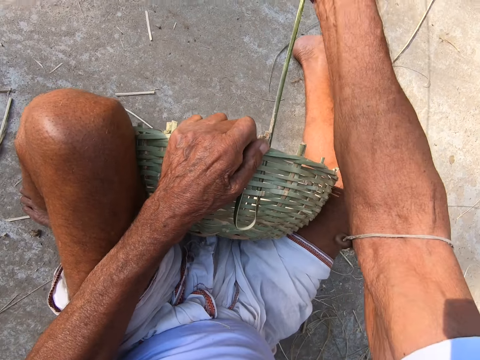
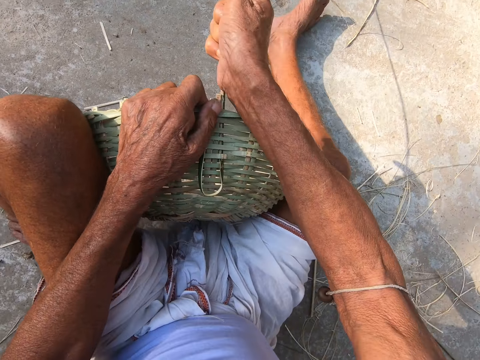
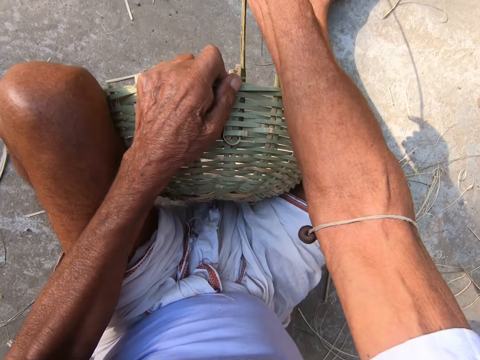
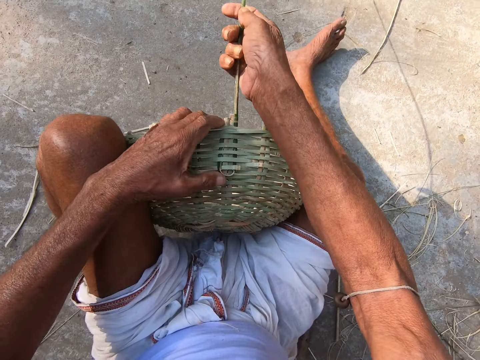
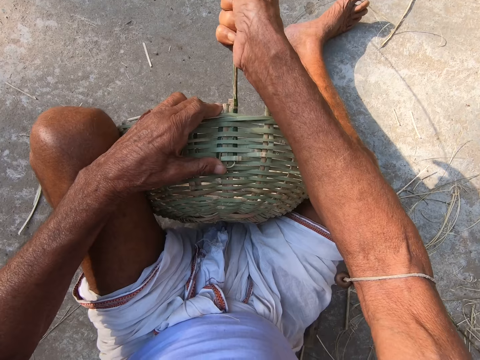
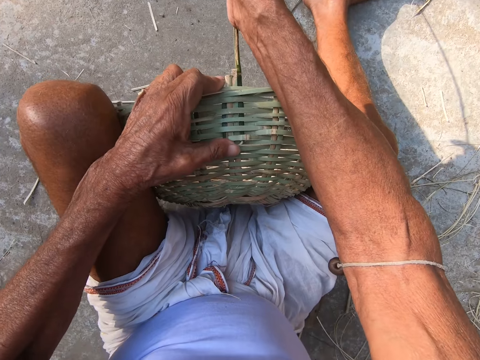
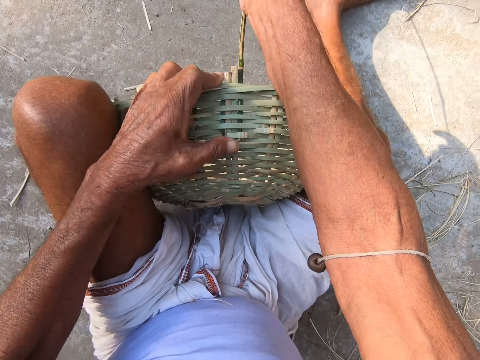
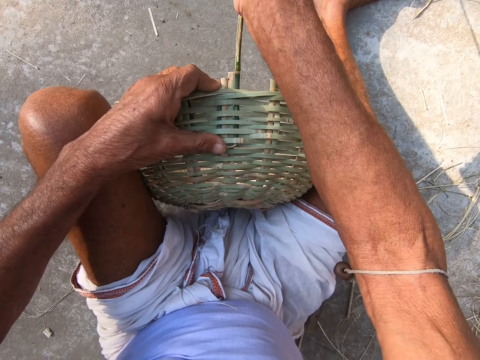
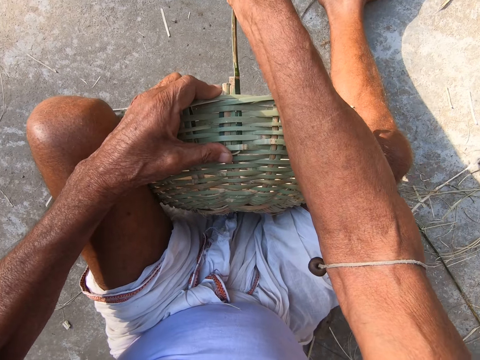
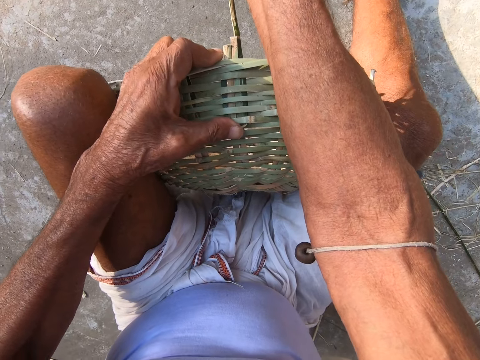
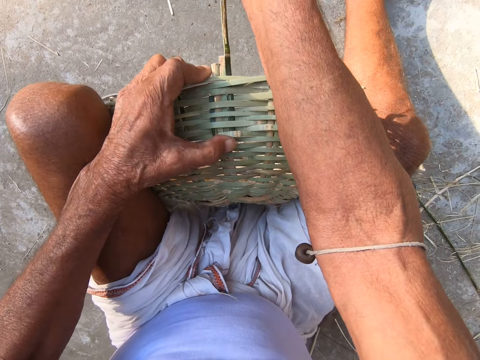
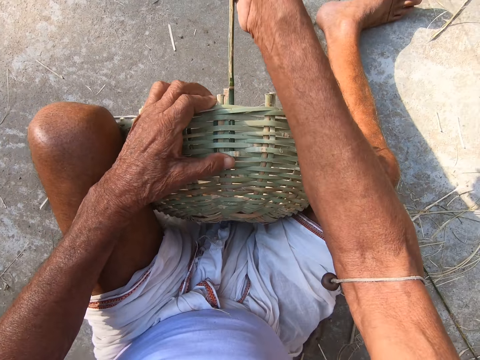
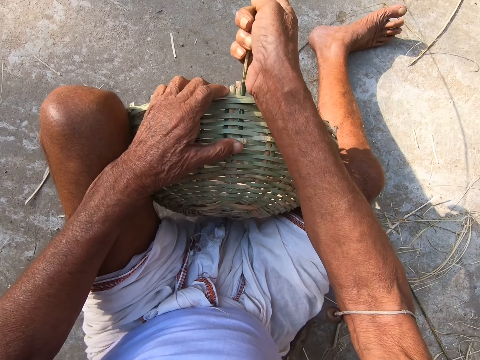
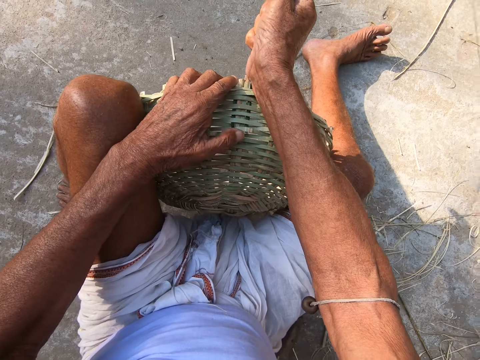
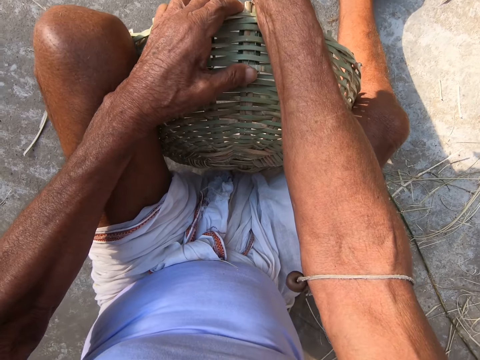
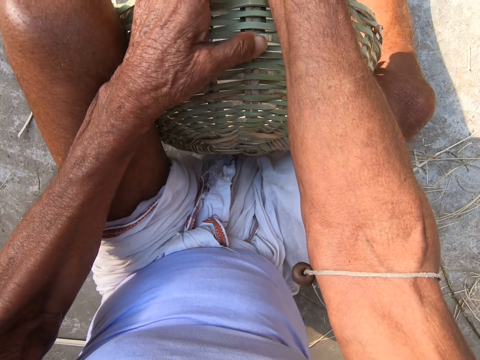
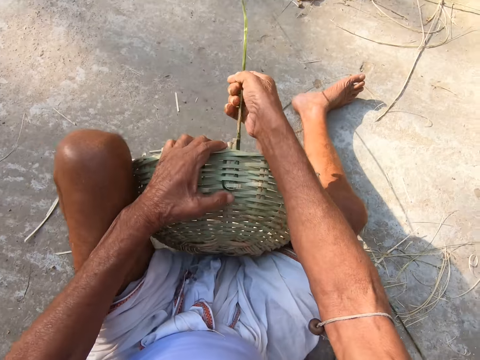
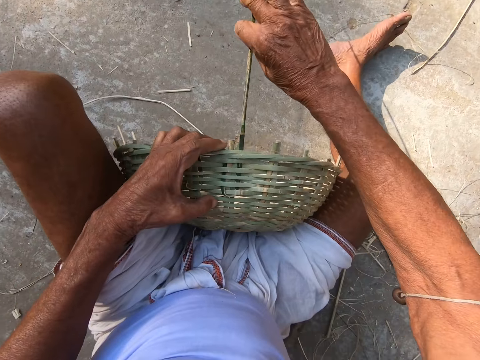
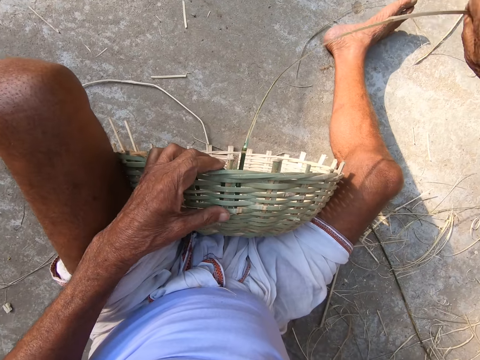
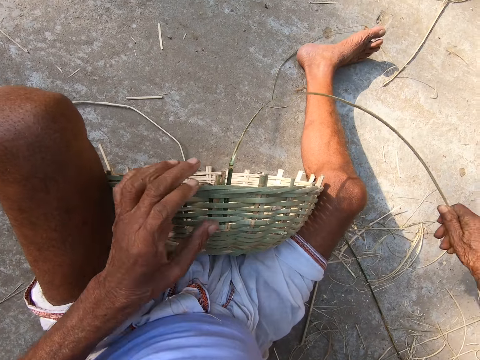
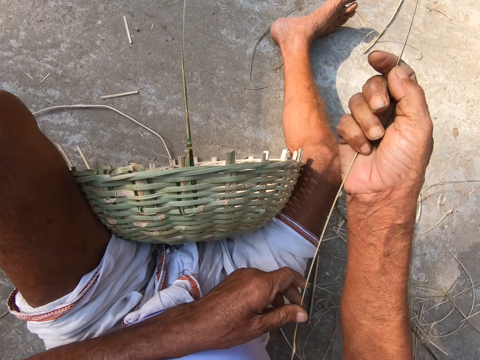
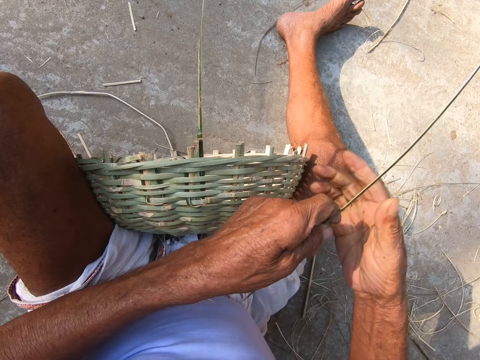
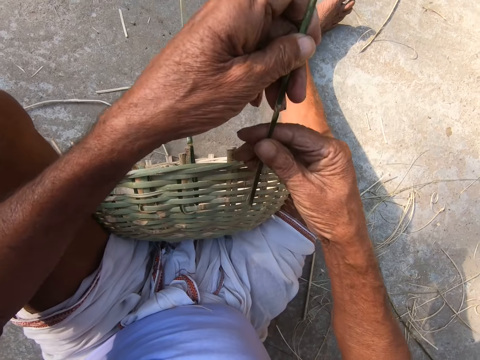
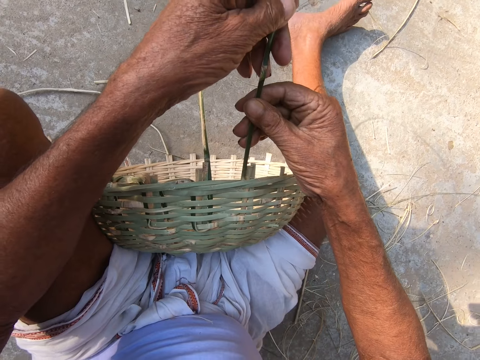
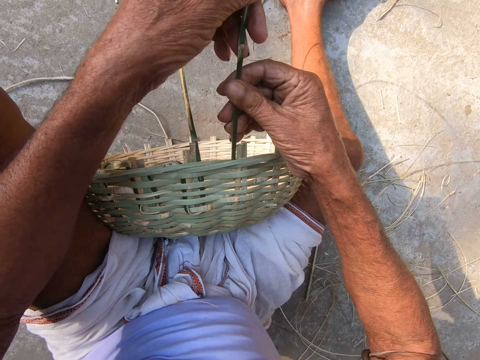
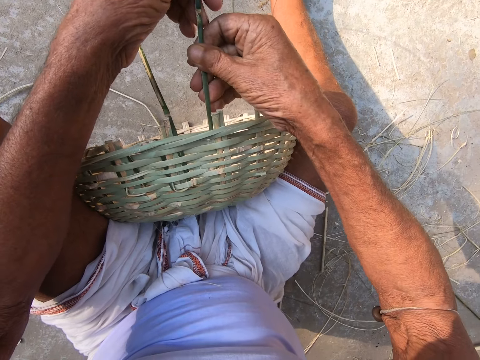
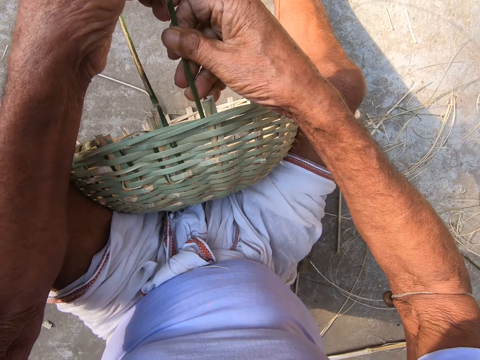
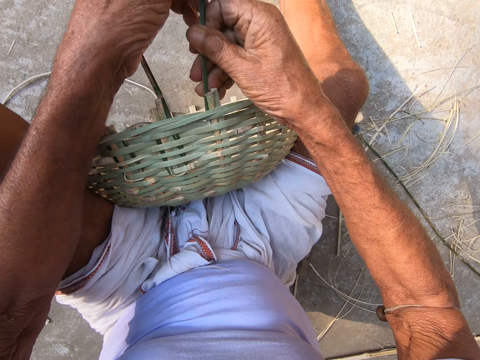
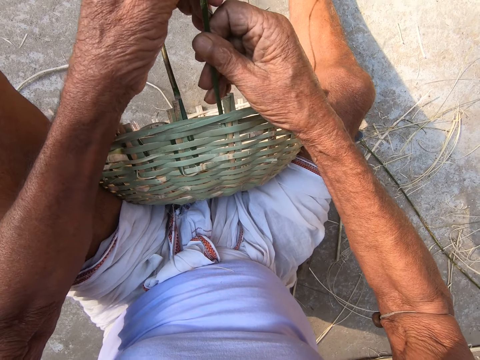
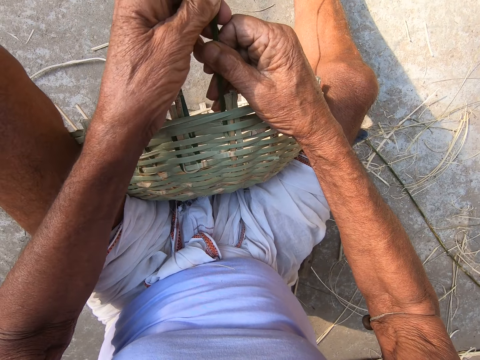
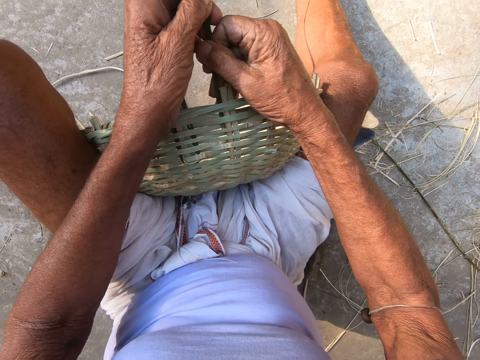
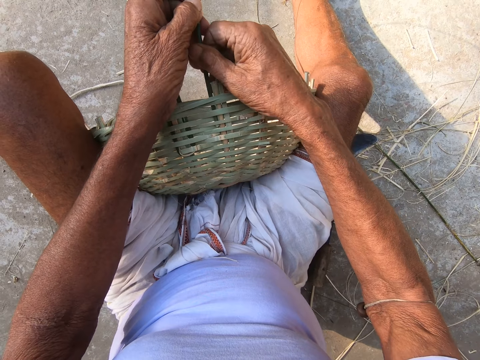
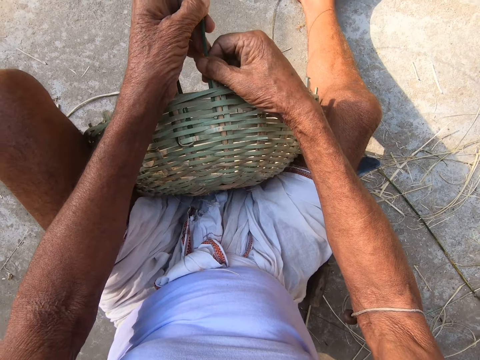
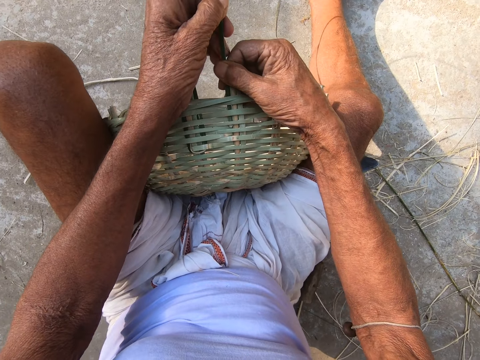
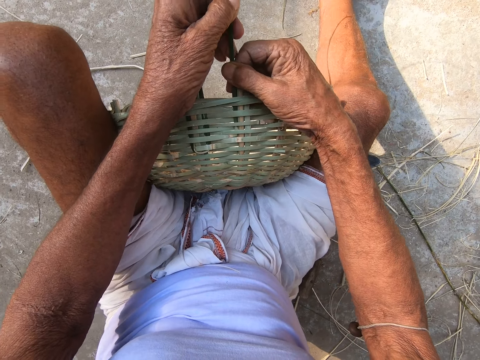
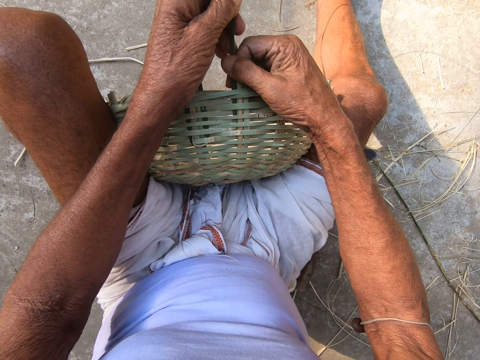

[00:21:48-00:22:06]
The camera wearer adjusts the bamboo stick or reed in the weaved basket with his left hand. He pulls the bamboo stick in the weaved basket with his right hand. He bends the reed. He inserts the bamboo stick into the weaved basket with both hands.

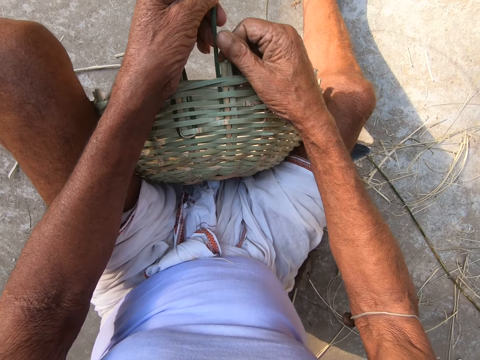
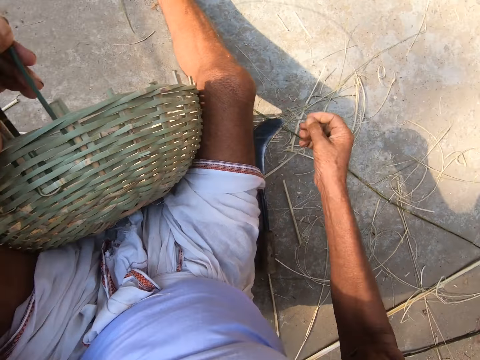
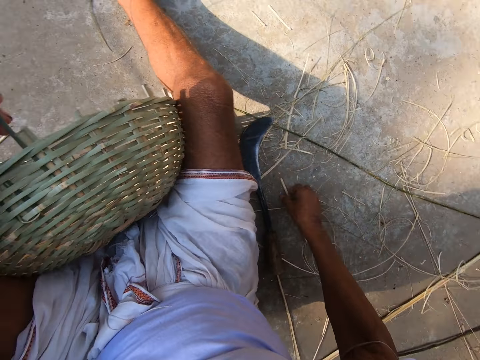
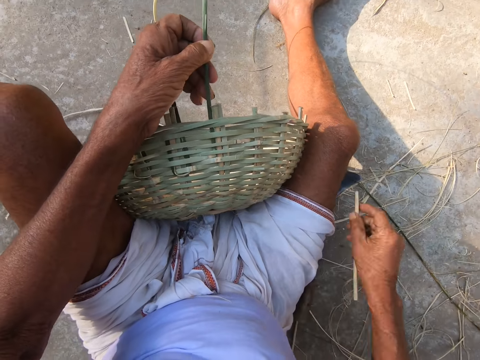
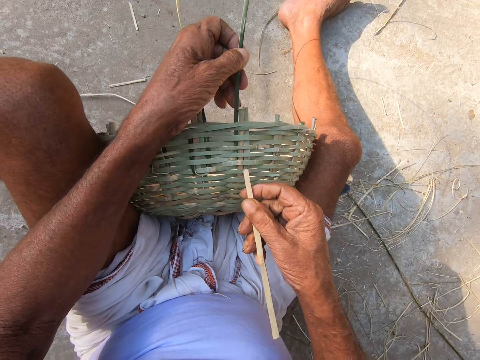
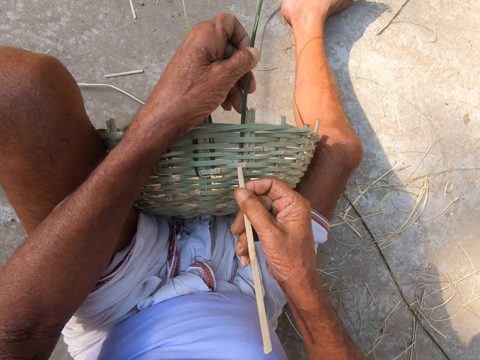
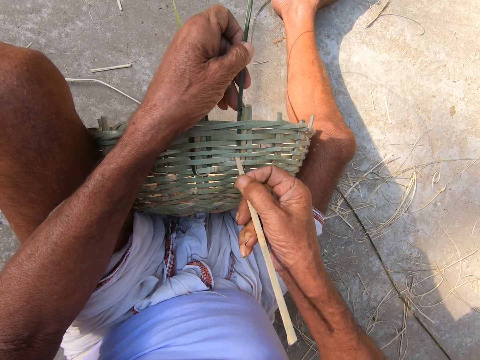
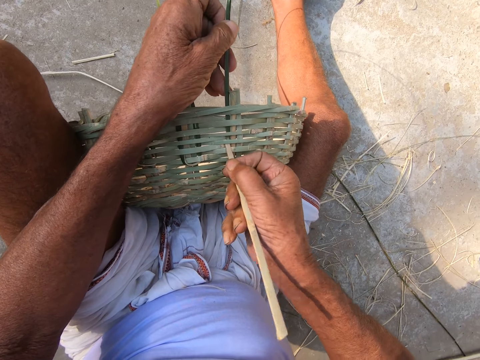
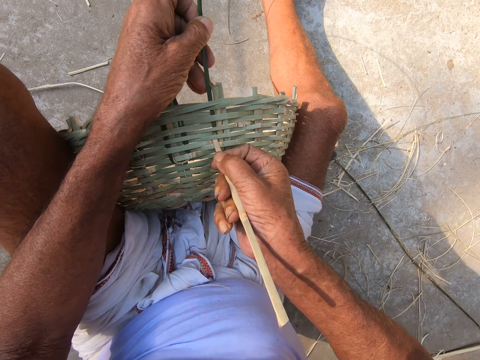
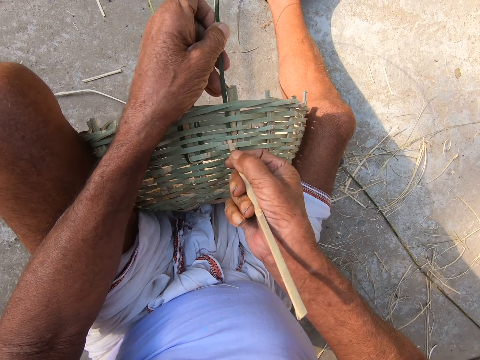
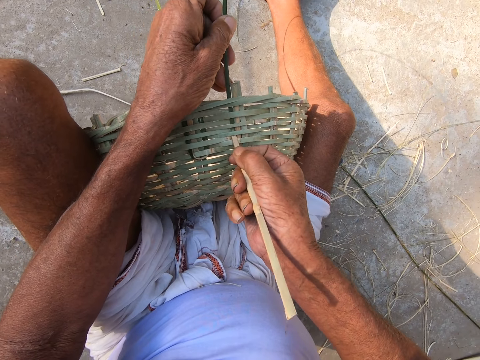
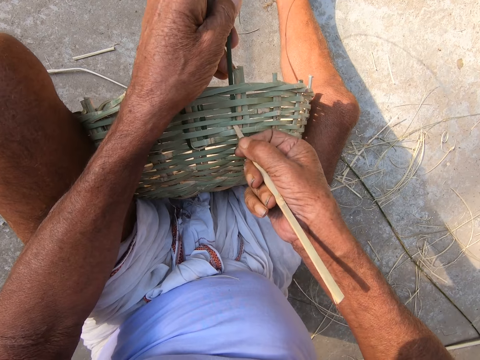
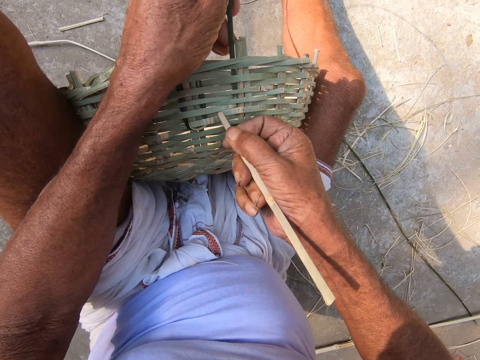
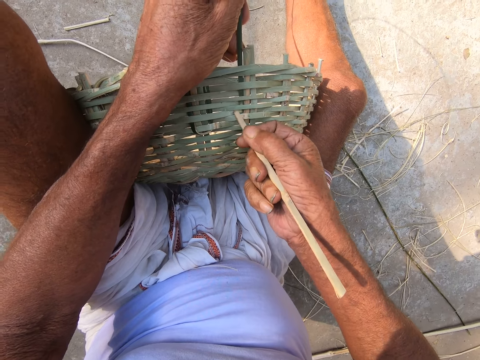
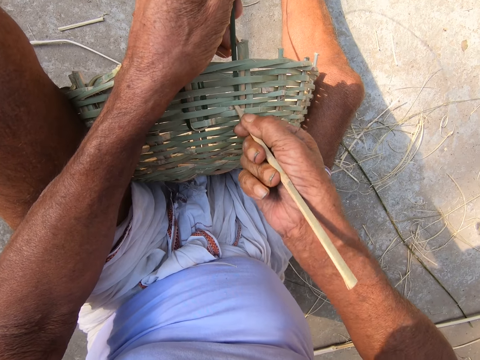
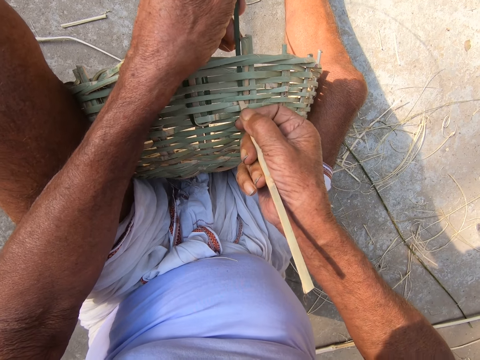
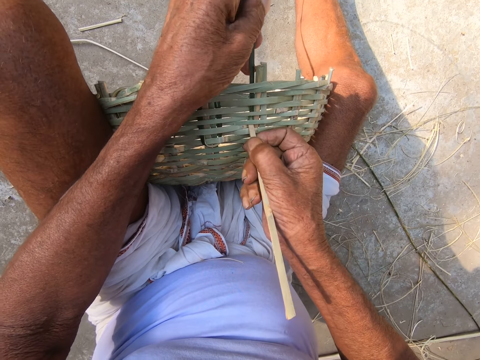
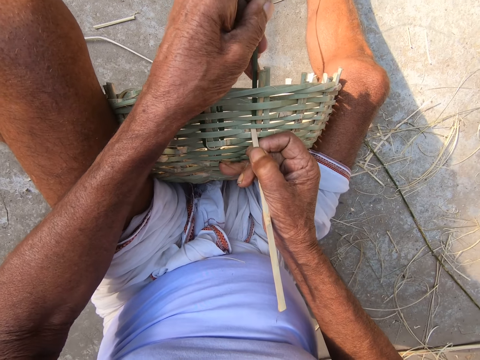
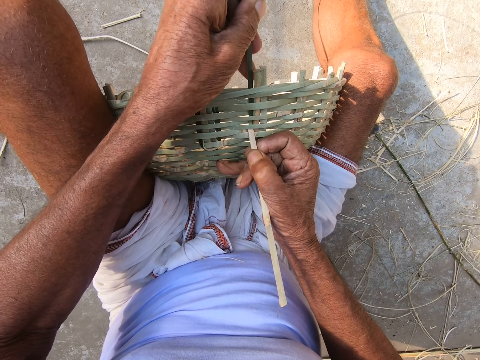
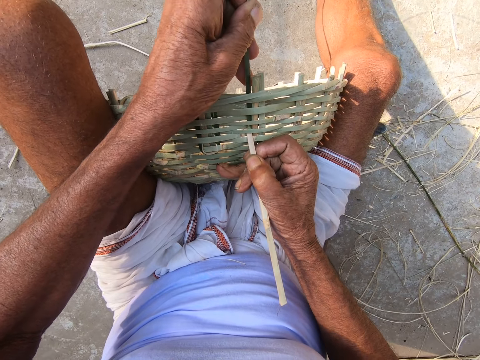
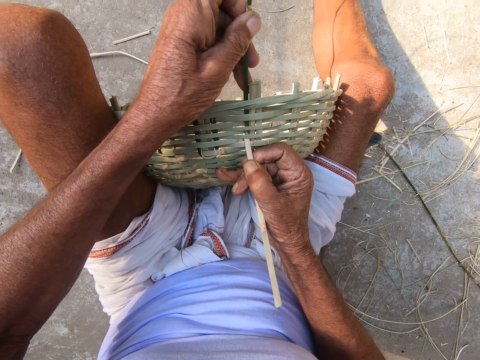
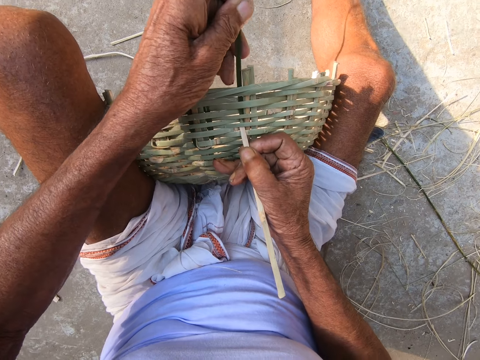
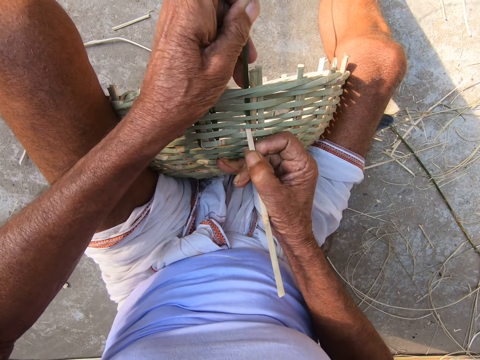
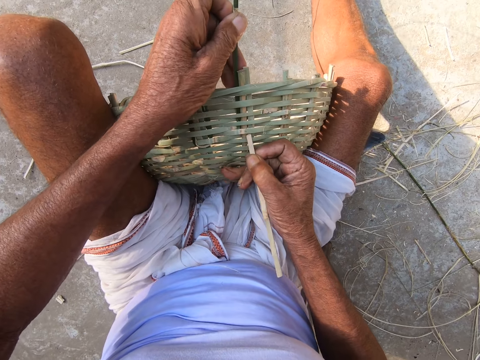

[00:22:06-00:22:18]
The camera wearer pushes a reed into the basket patterns. He picks a bamboo stick on the ground with his right hand. He adjusts the bamboo stick in the weaved basket with the bamboo stick in his right hand.
